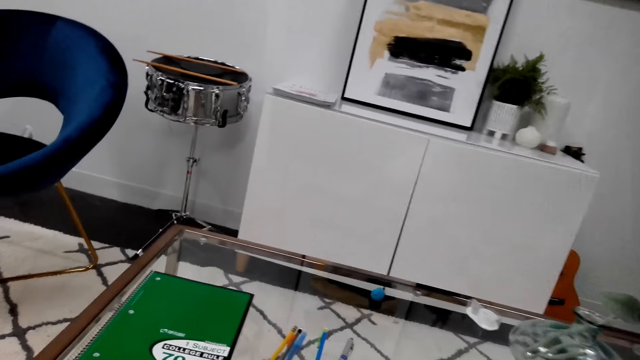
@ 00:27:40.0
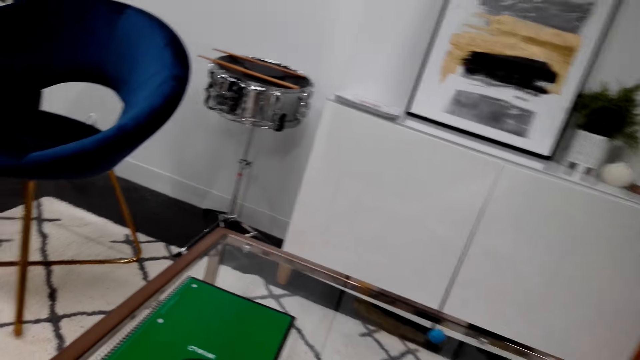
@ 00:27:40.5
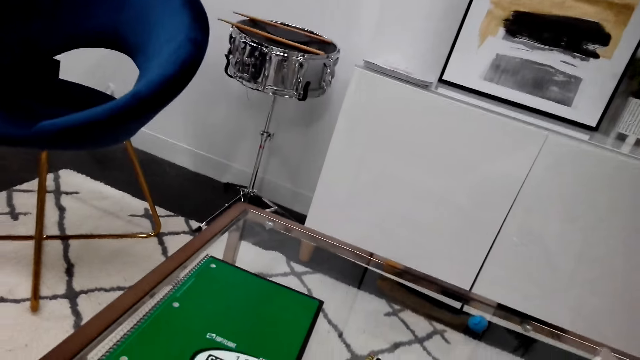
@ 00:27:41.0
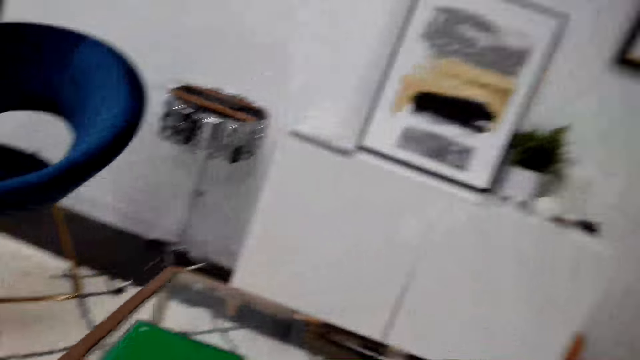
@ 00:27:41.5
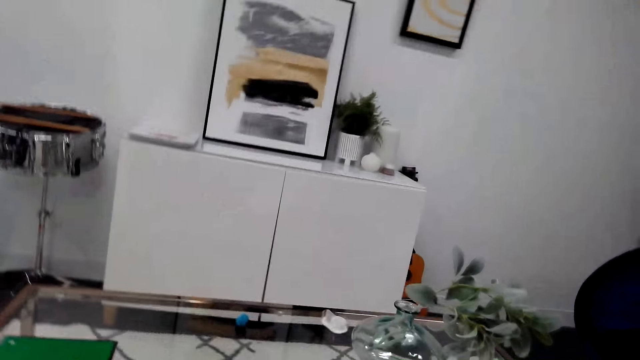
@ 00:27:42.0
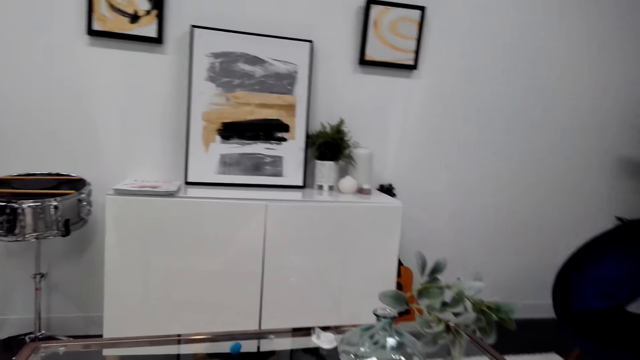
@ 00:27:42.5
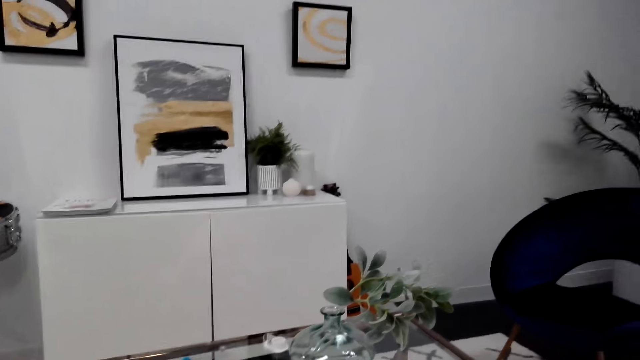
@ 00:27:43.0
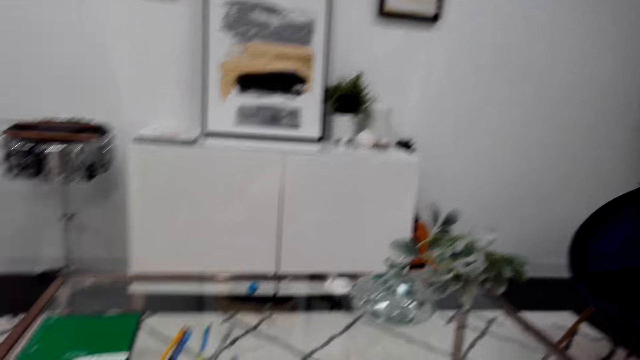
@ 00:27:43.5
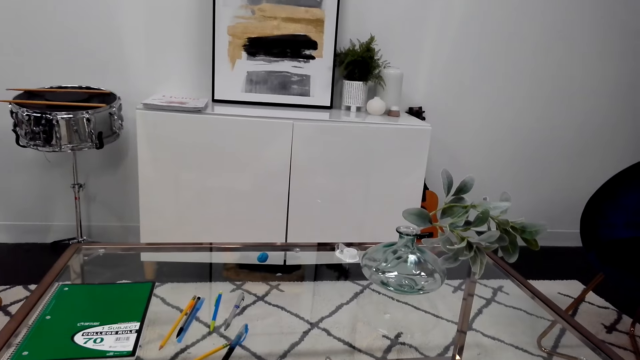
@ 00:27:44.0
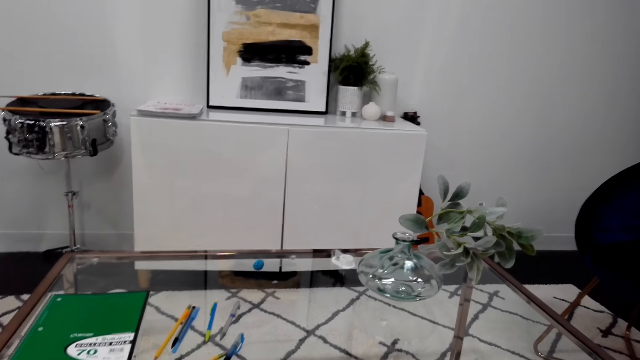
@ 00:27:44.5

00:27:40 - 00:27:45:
The camera wearer looks around.

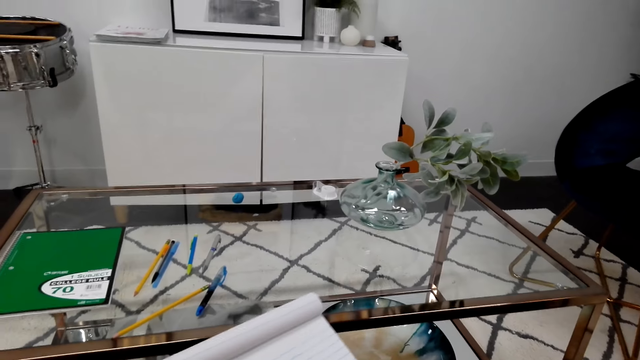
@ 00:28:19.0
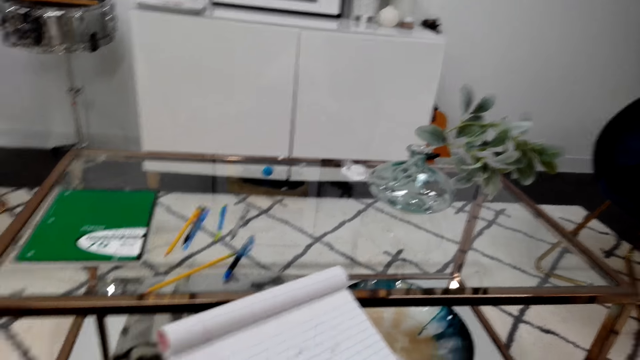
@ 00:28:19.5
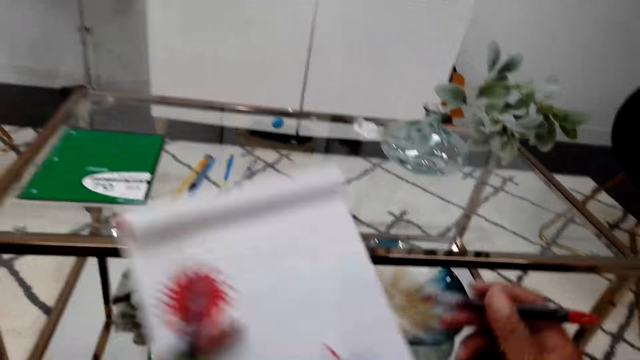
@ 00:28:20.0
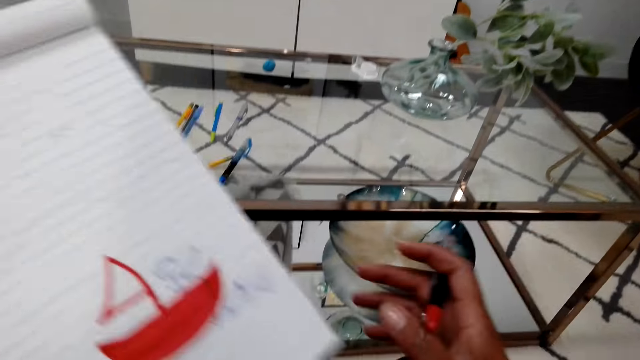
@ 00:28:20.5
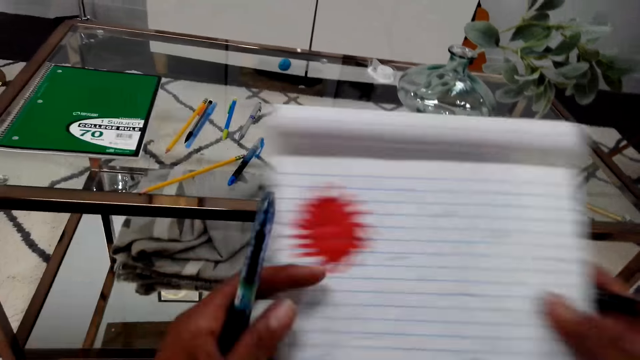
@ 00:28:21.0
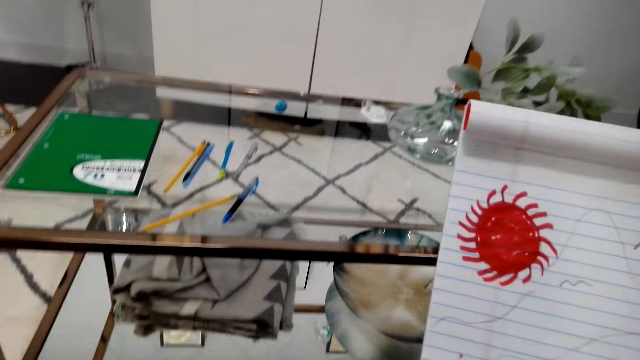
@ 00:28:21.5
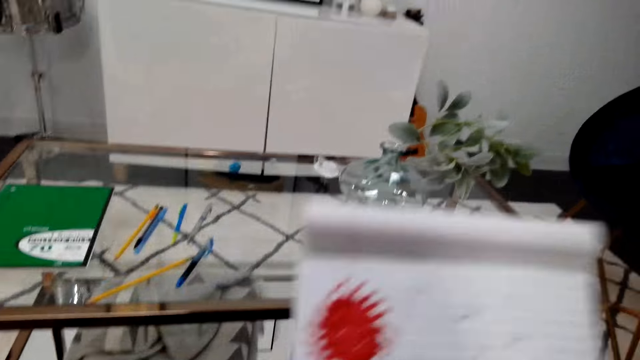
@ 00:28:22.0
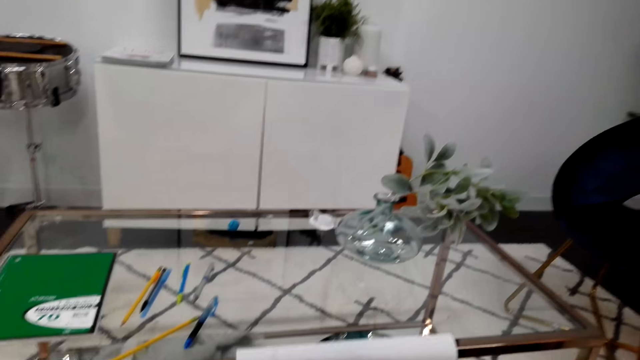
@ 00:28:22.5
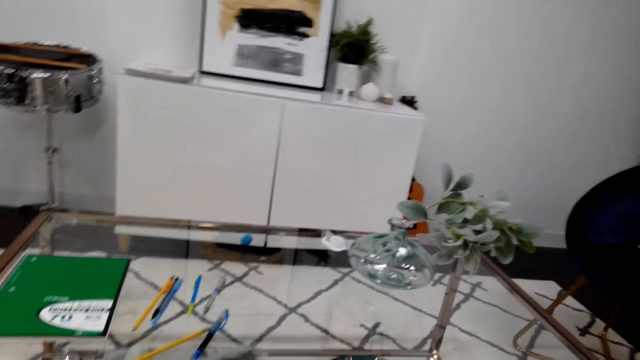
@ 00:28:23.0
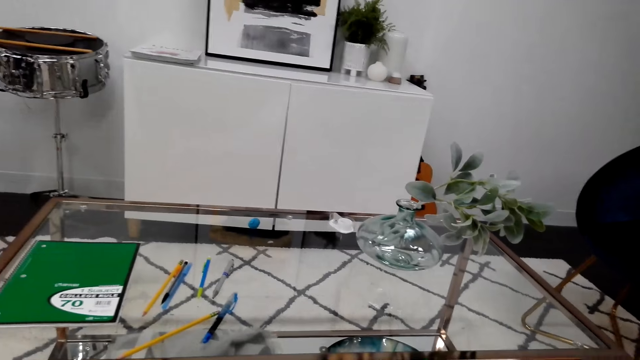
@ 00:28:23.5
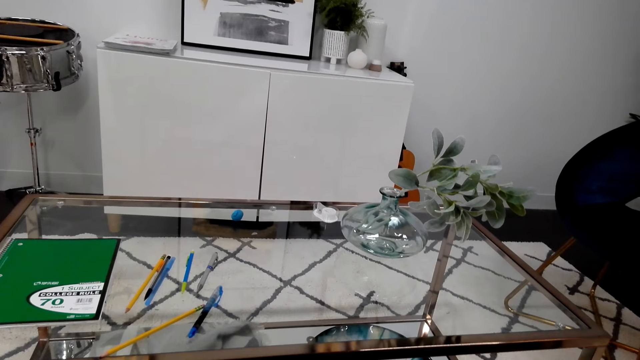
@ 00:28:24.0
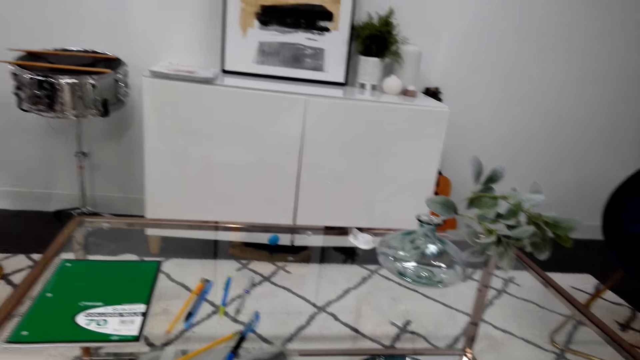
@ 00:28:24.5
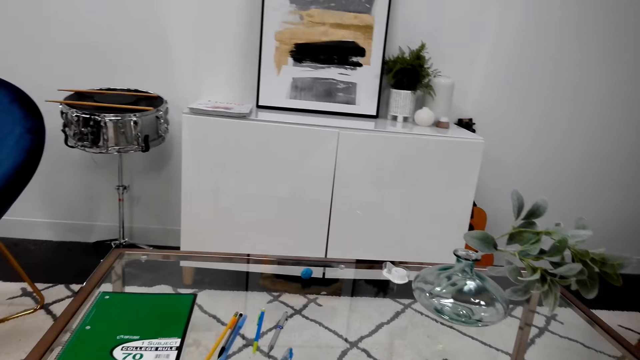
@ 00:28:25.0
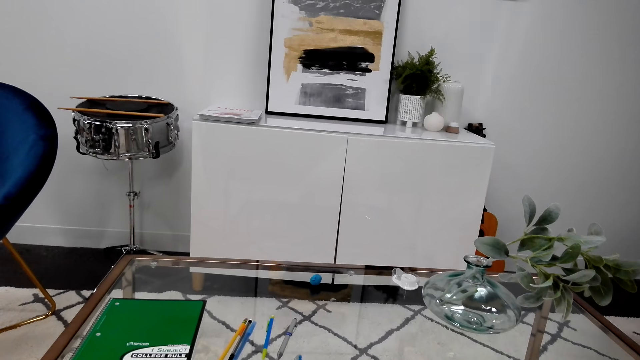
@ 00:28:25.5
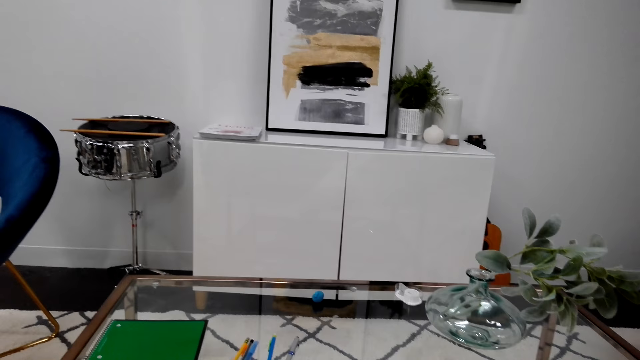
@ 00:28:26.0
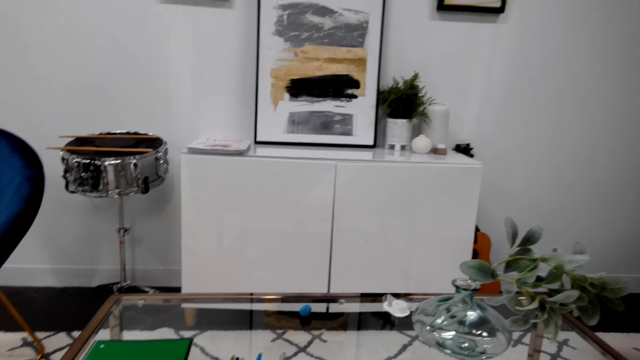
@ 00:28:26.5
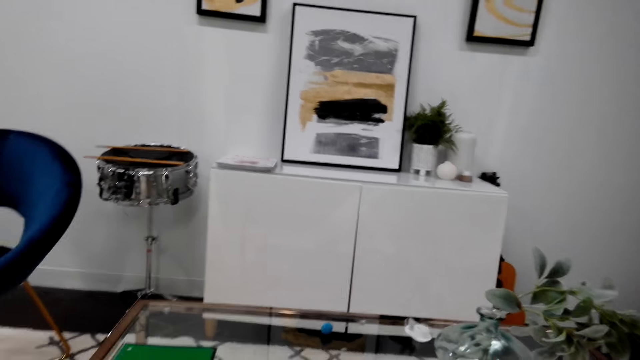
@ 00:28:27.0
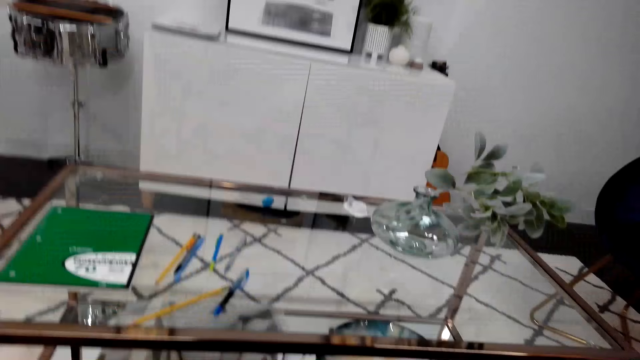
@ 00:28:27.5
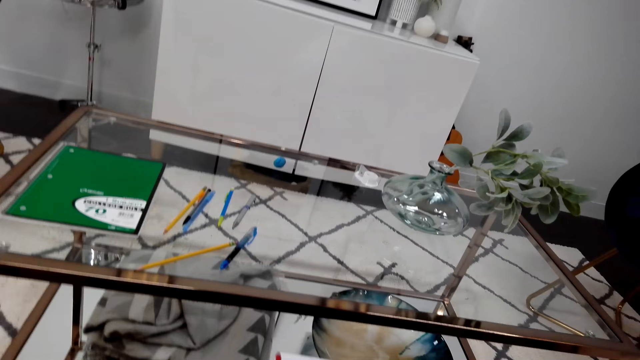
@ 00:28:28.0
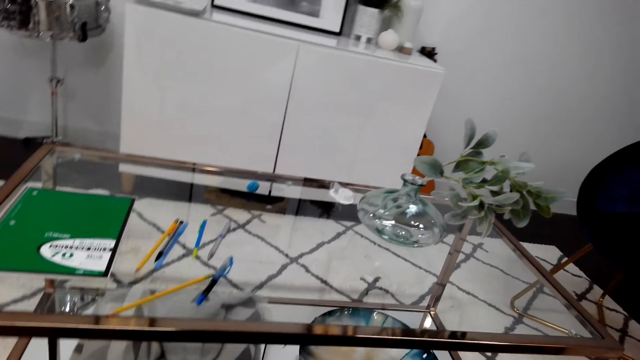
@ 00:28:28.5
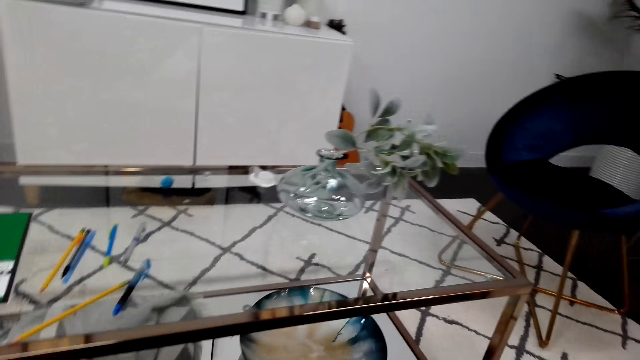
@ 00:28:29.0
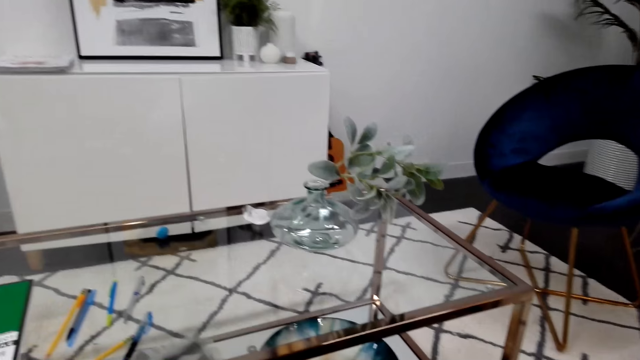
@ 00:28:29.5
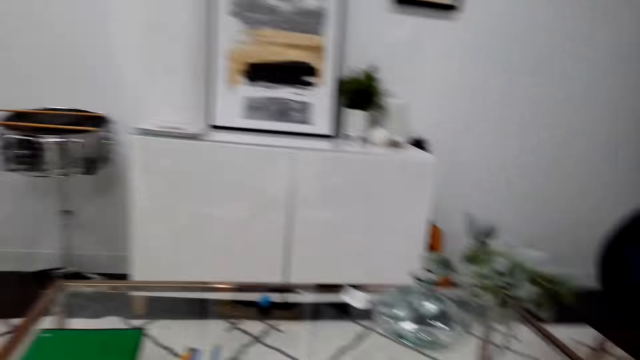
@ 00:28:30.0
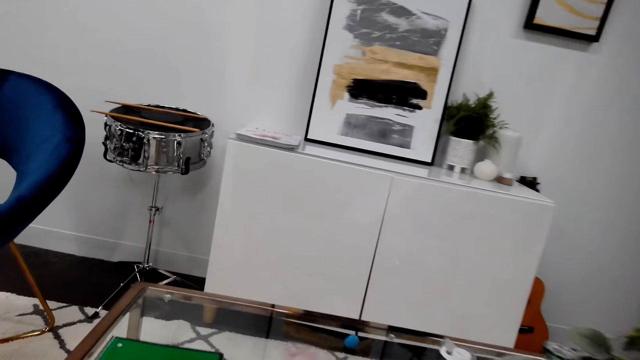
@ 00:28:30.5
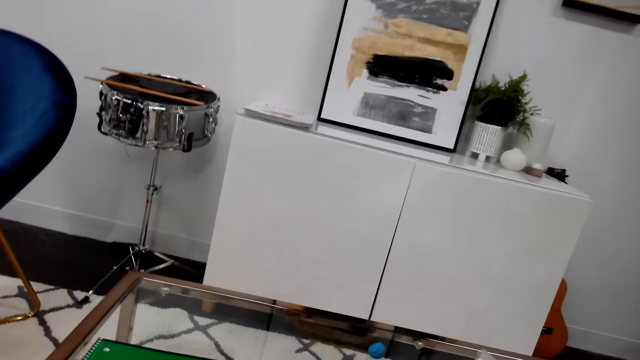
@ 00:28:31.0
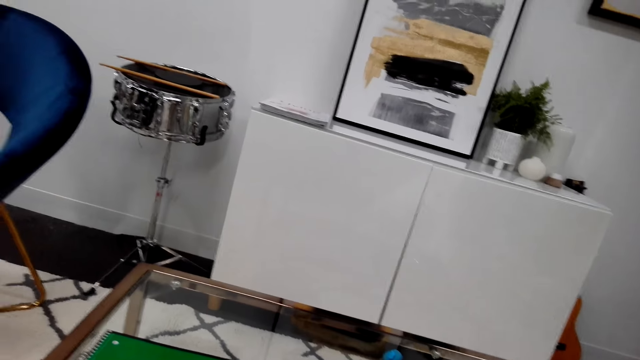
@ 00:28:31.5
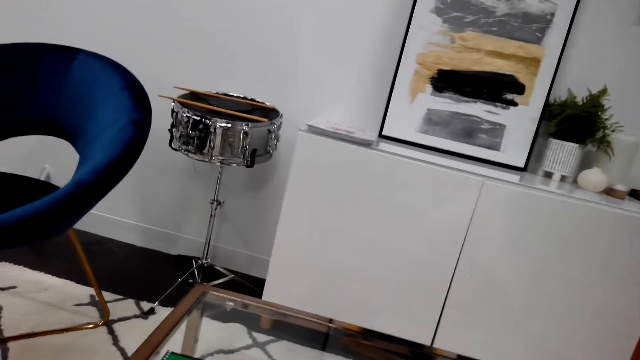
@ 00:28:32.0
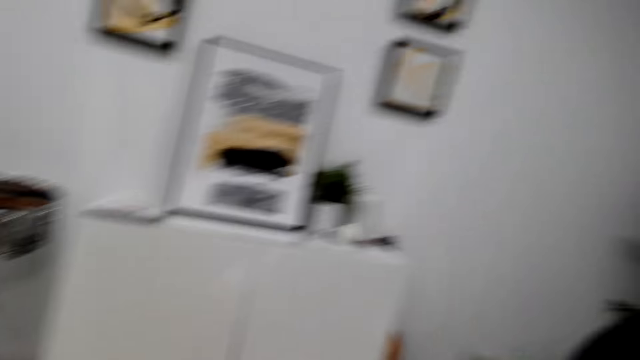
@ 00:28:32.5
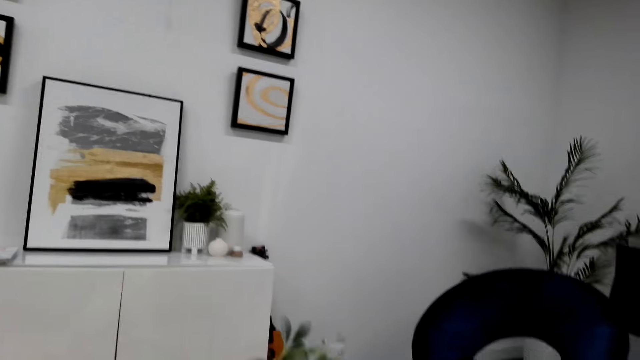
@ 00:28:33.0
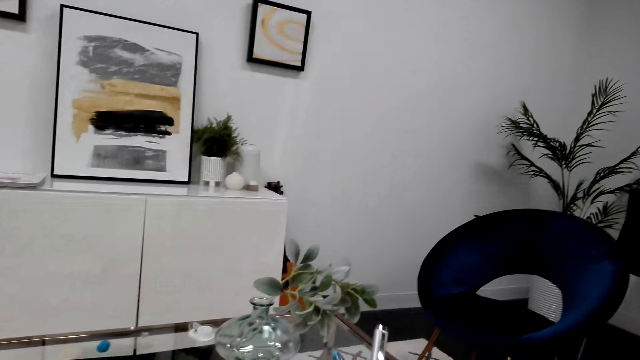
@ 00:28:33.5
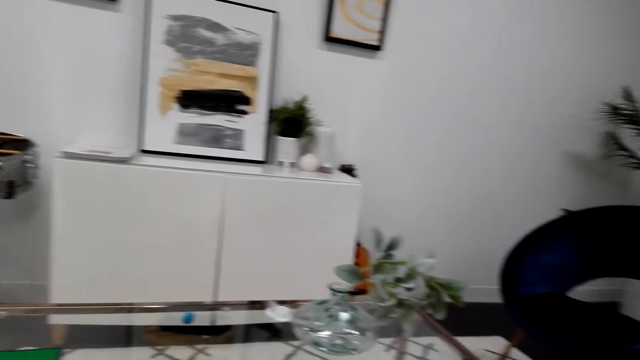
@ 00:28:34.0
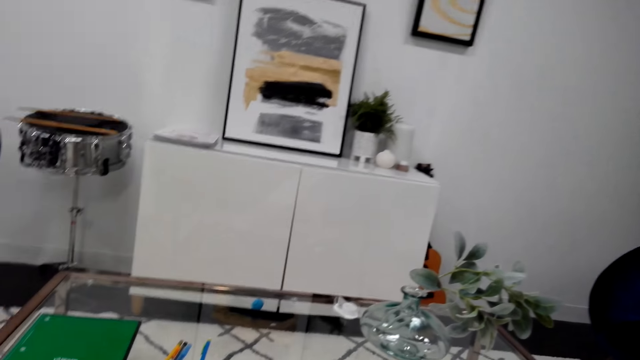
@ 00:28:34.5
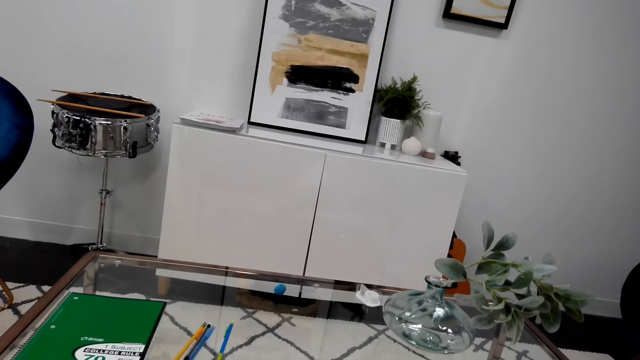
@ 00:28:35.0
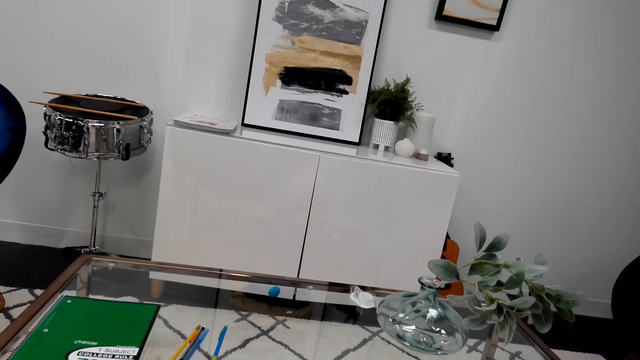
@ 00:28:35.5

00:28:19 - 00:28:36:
The camera wearer holds the drawing book. They look around.
